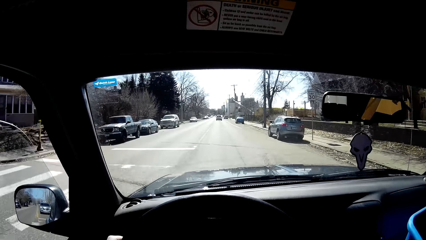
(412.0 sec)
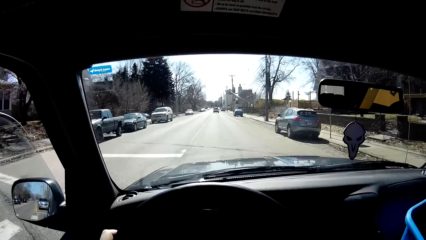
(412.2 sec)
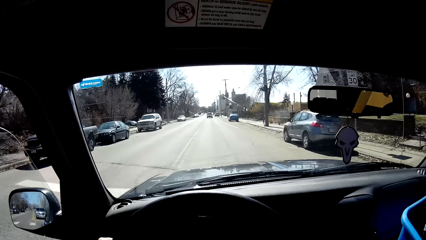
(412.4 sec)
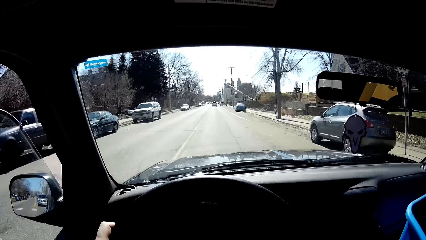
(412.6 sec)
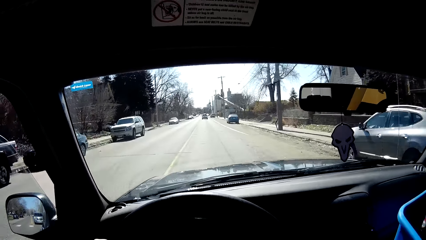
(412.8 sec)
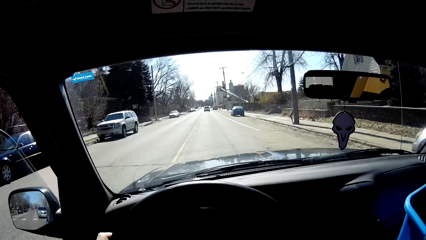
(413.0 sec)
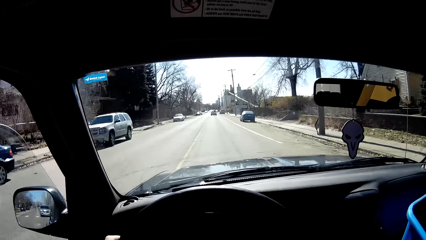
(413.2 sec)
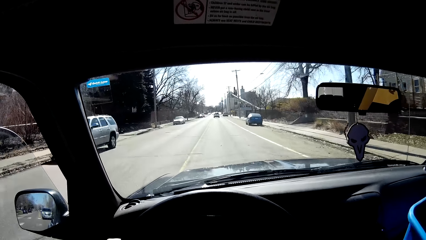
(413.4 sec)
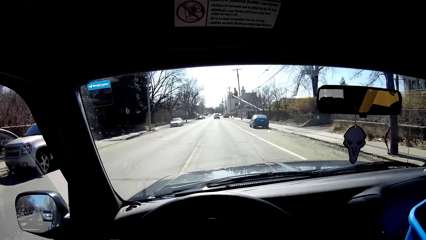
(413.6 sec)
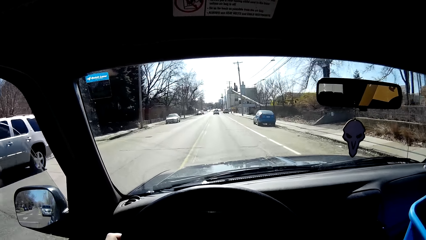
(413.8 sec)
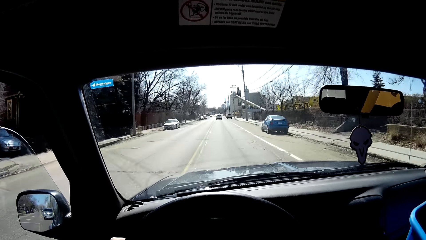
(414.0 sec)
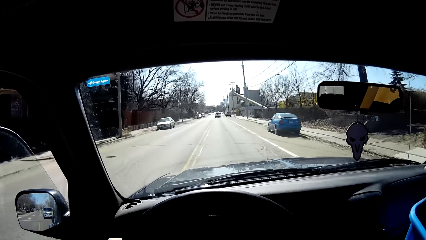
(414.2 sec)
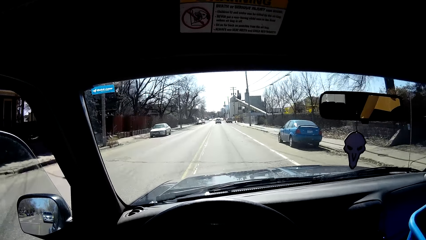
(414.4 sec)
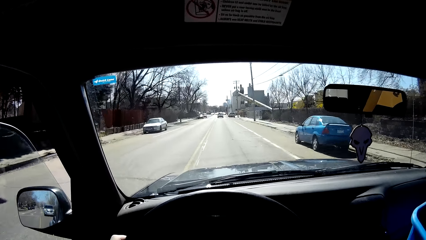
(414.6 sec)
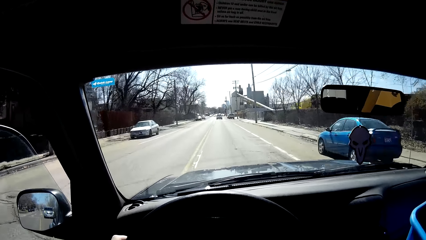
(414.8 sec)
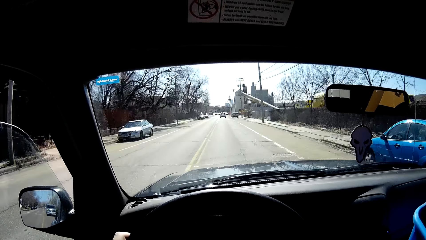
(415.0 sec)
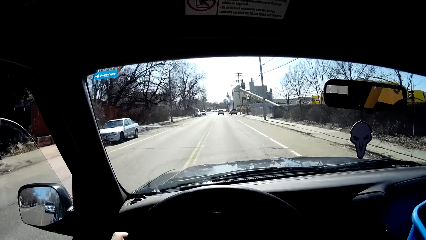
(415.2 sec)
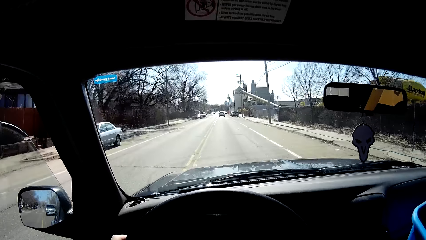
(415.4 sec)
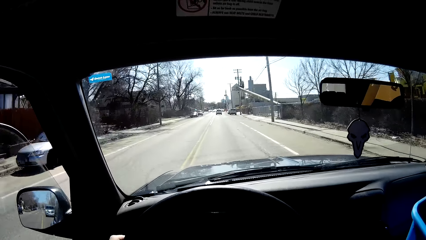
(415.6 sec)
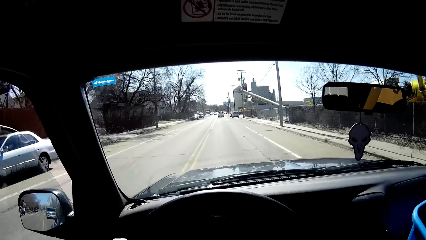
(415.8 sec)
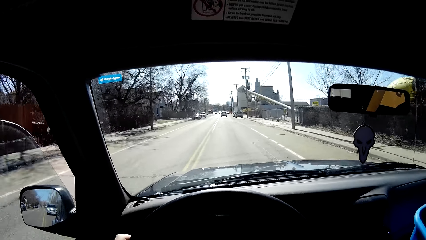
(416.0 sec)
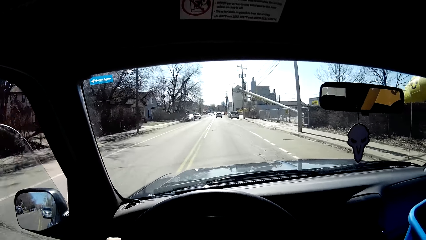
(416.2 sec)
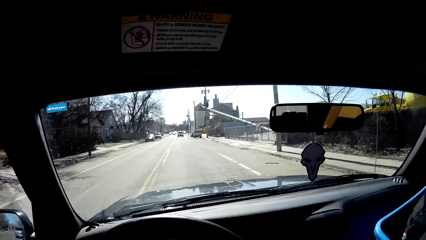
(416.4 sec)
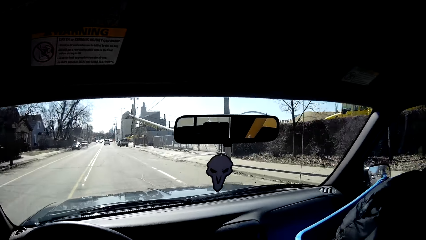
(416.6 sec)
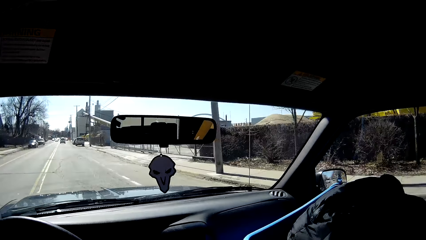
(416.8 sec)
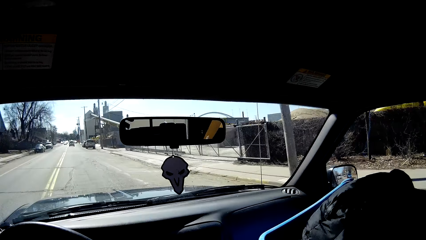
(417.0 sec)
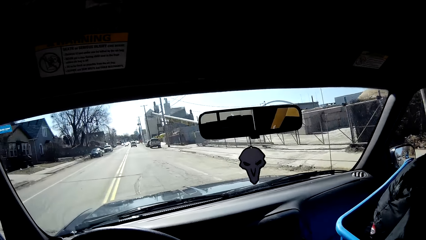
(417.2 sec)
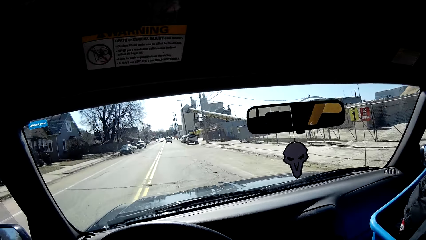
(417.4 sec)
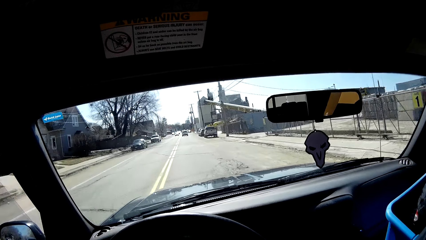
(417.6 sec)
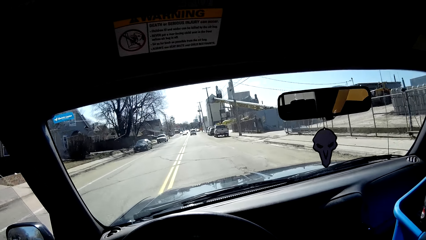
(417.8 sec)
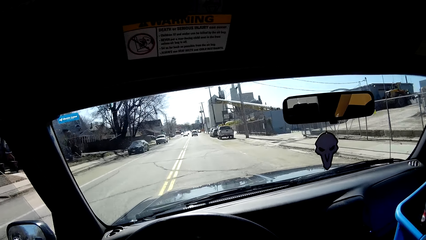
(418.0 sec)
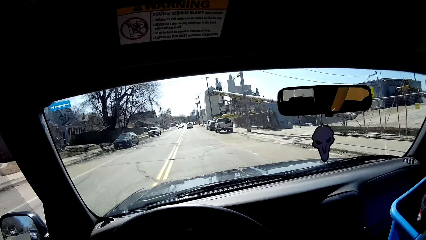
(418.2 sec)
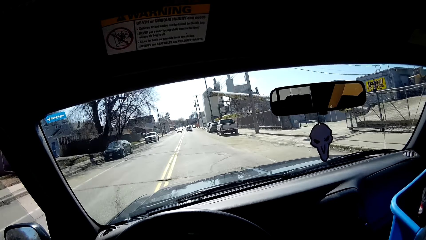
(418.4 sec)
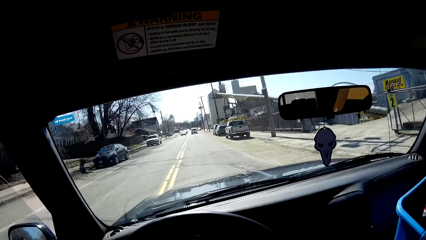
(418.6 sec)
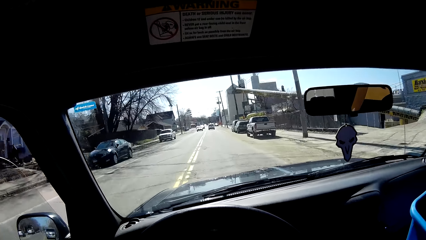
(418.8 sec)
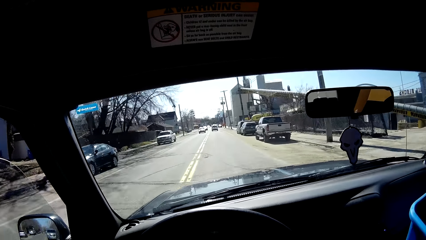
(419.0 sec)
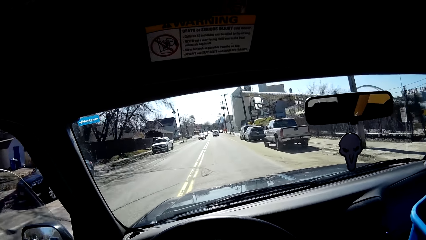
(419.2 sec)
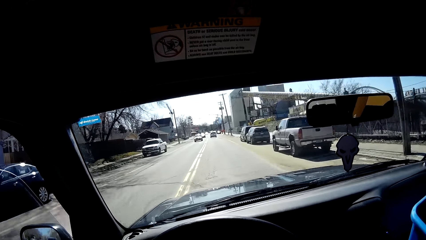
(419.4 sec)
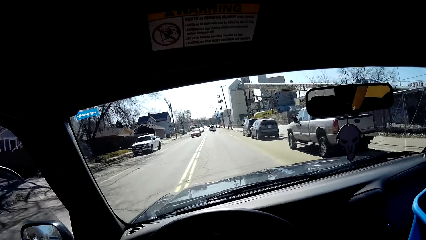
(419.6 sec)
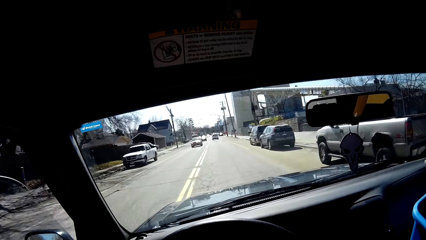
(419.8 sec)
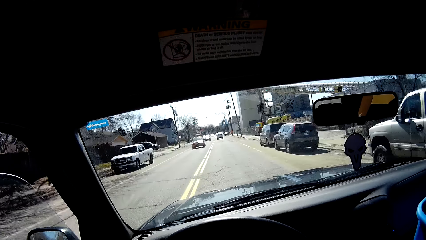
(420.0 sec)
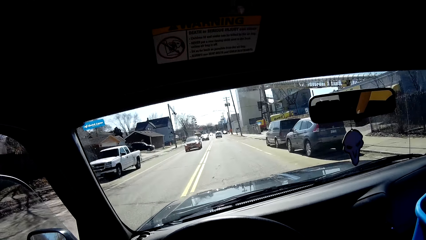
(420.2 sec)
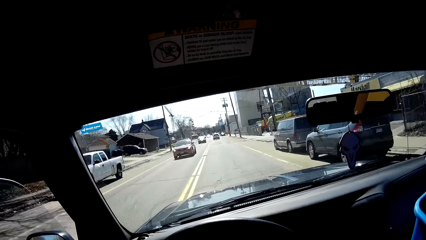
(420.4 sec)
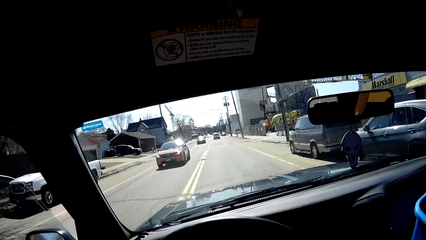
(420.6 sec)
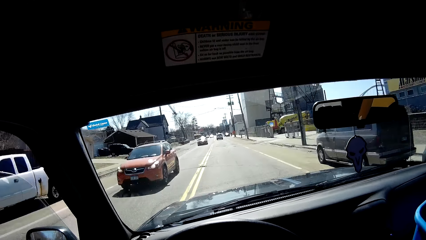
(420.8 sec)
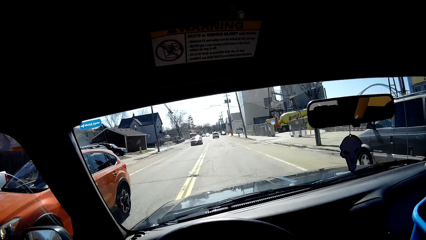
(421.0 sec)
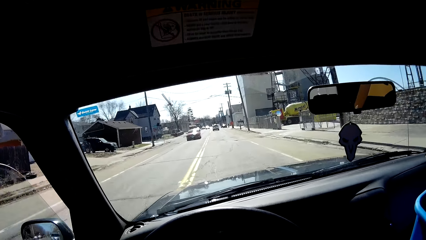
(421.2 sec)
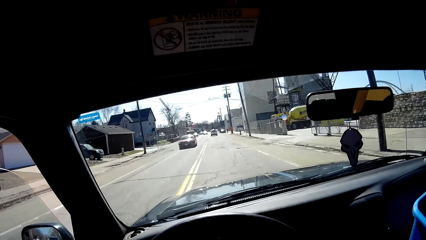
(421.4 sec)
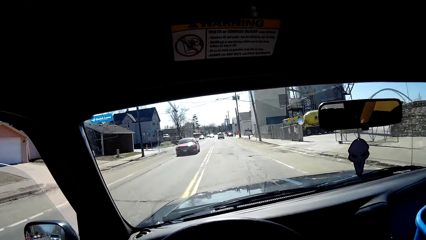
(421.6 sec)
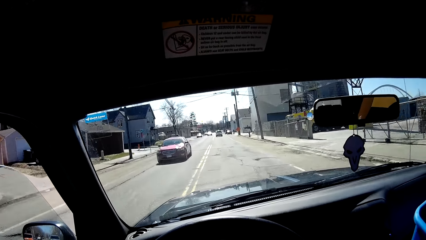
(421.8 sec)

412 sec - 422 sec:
The camera wearer turns his head.

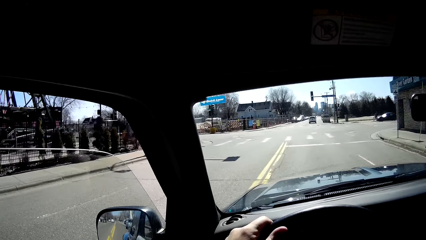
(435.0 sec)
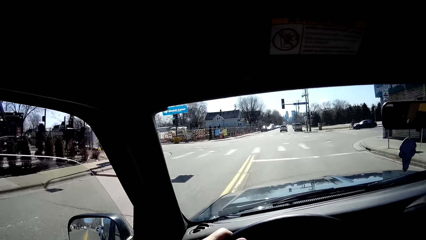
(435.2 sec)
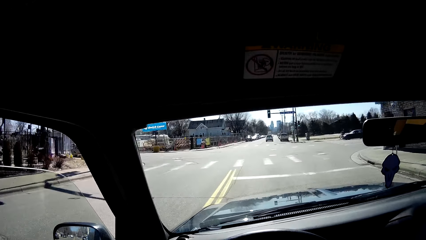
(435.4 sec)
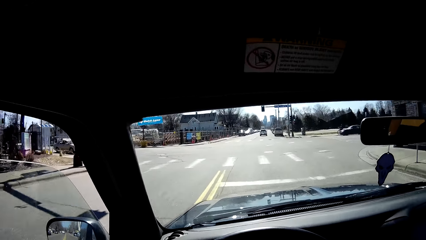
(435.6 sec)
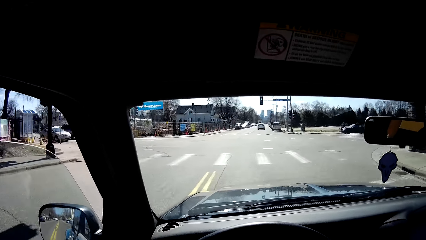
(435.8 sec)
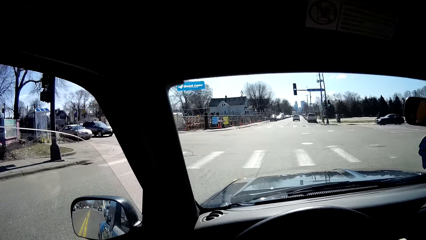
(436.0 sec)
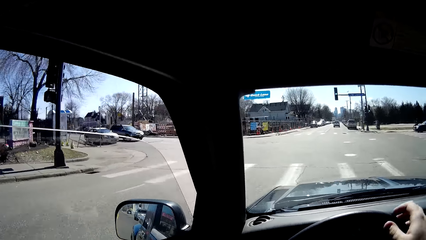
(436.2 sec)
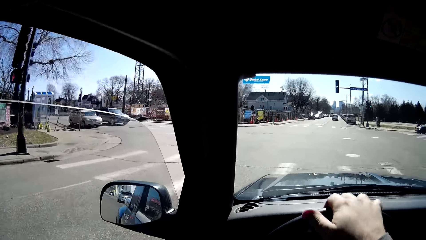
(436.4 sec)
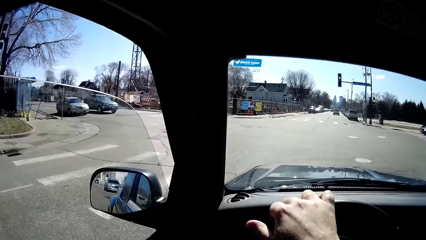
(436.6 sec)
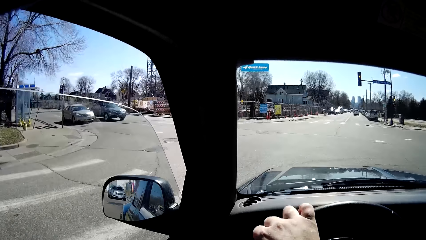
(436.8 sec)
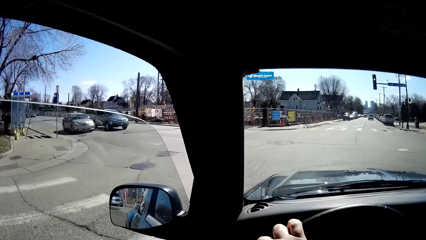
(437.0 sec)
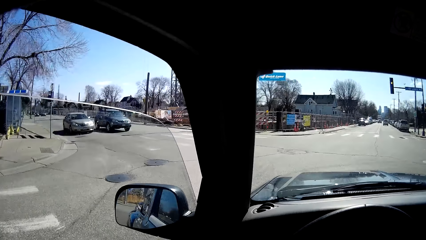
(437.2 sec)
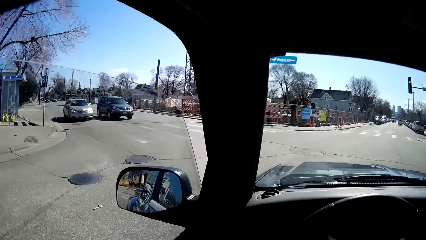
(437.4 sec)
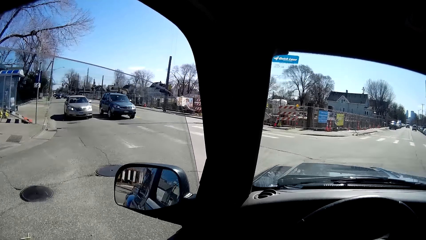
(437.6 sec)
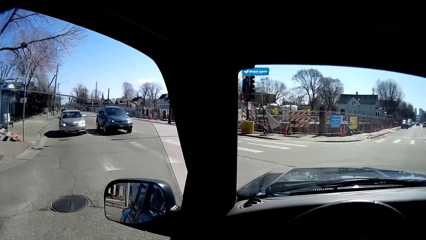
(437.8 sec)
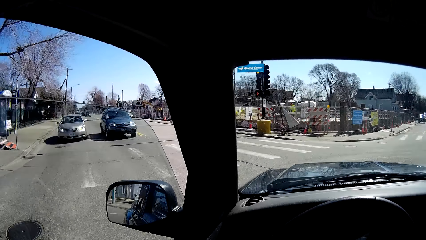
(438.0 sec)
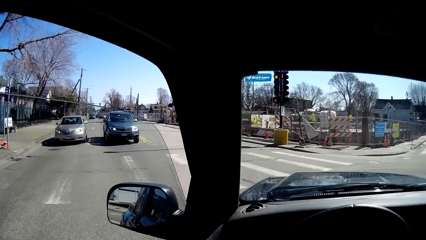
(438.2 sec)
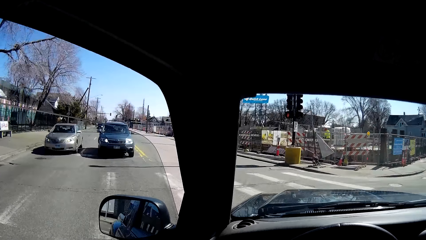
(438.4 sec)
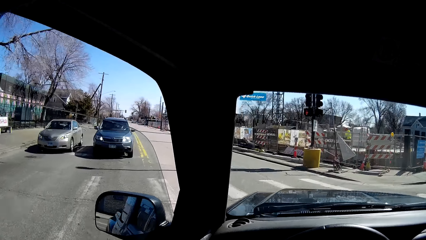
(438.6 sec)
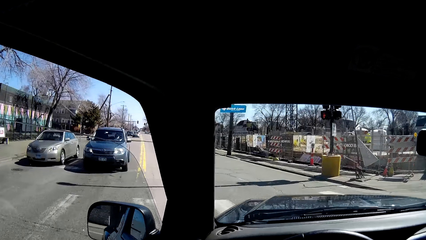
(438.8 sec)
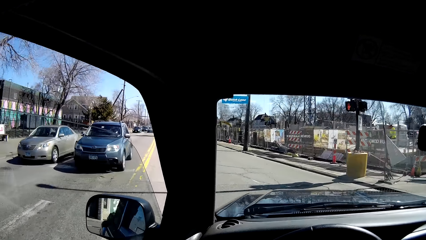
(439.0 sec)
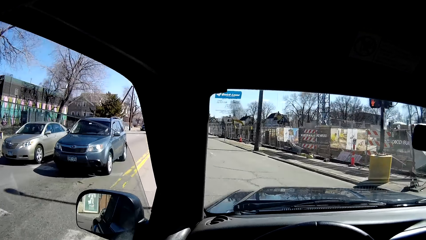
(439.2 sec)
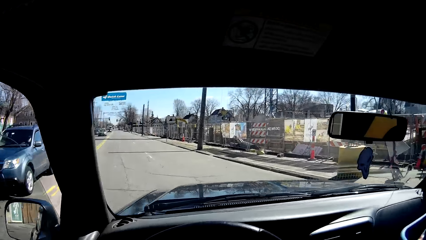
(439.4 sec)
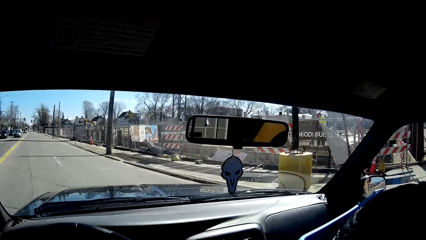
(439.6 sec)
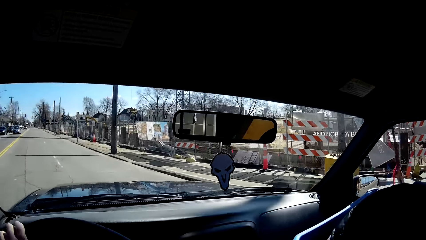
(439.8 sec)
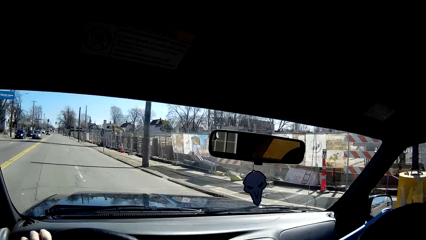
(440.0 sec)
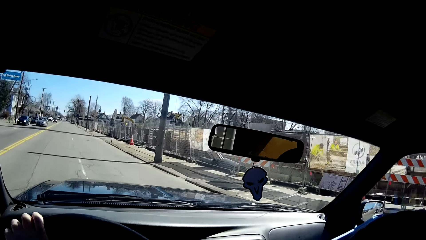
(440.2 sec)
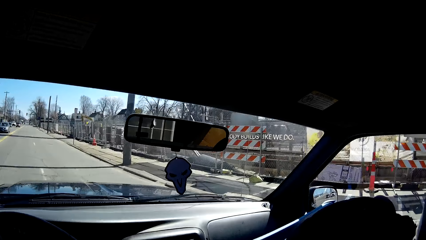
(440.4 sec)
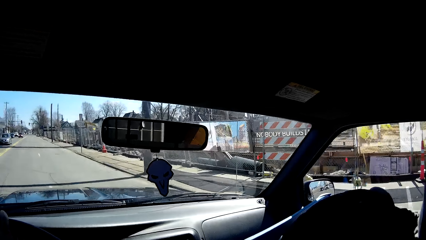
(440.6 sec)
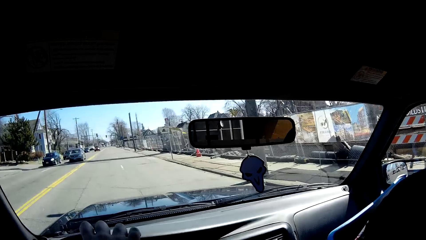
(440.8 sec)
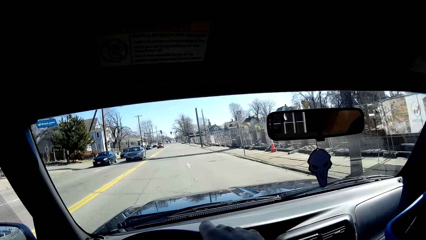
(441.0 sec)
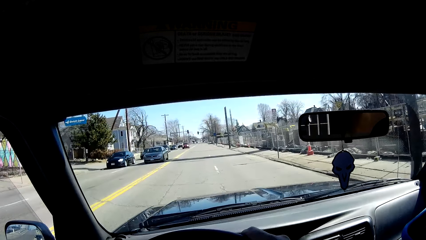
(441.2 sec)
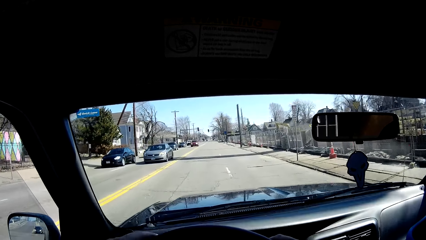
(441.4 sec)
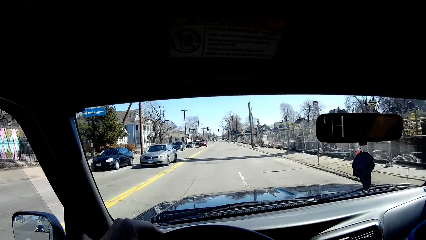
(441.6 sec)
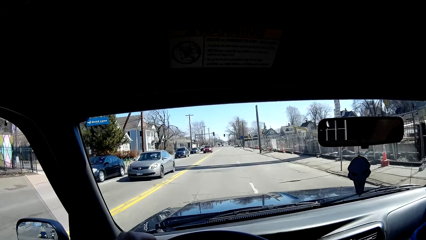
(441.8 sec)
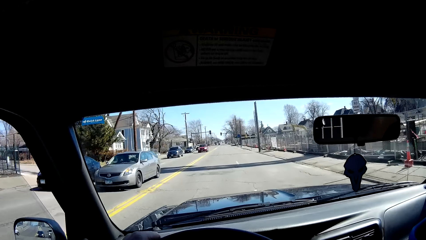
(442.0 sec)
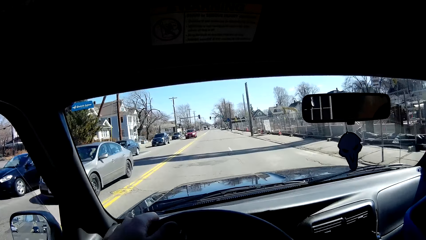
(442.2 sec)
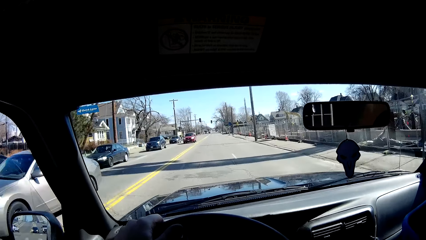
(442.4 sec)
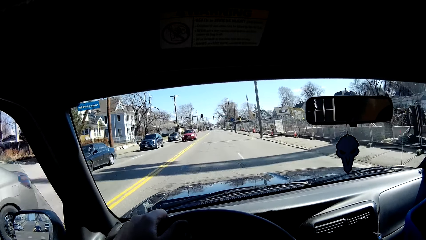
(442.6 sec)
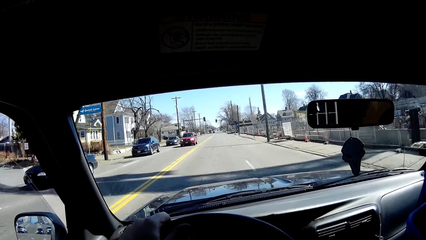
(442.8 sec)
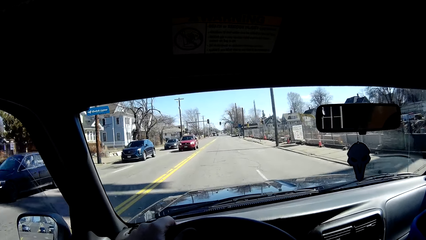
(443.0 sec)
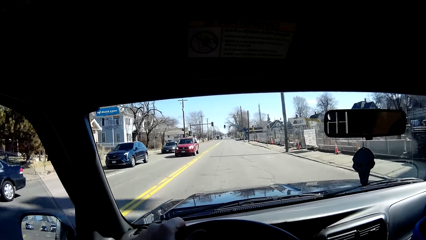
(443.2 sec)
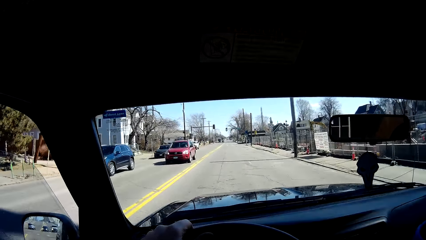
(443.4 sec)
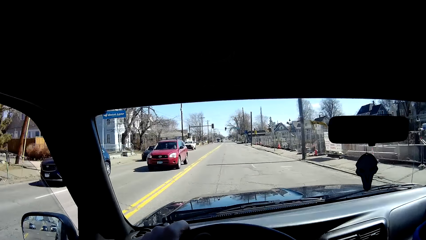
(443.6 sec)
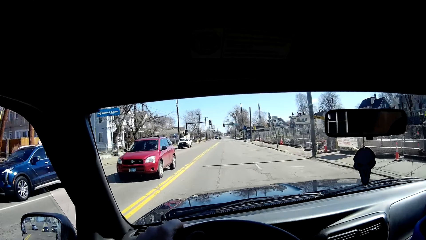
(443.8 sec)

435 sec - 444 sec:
The camera wearer turns left.
